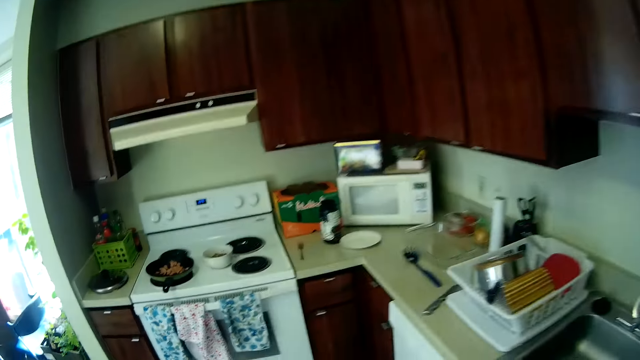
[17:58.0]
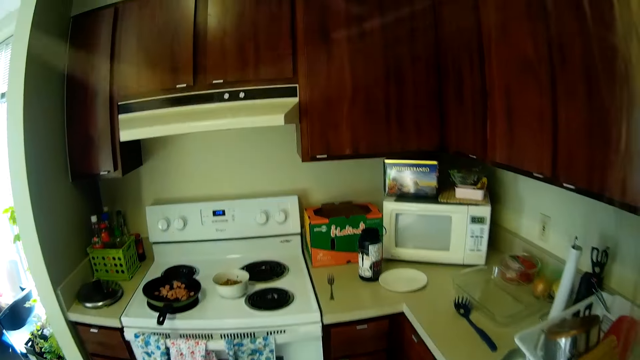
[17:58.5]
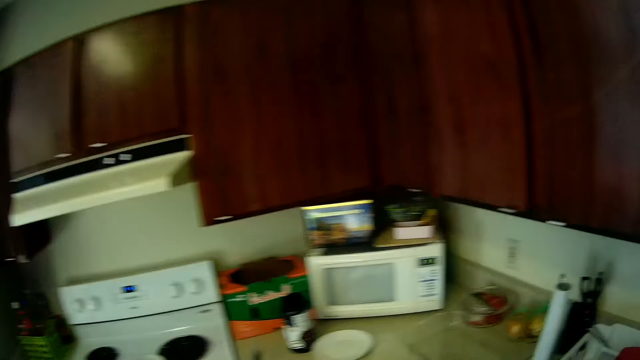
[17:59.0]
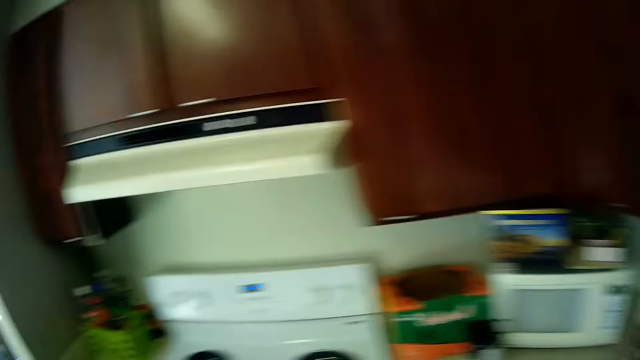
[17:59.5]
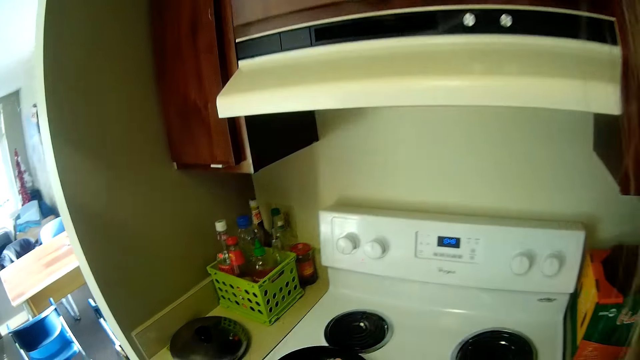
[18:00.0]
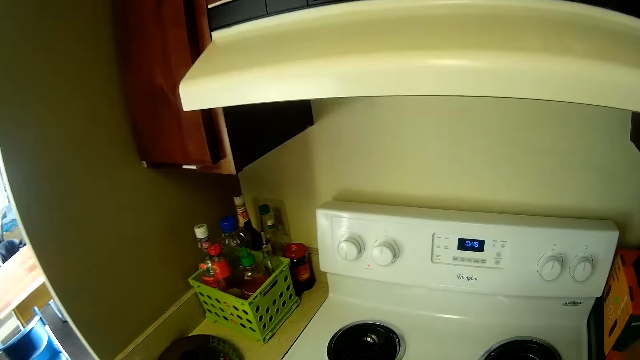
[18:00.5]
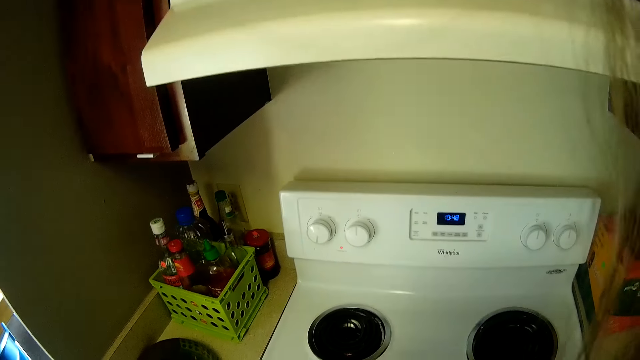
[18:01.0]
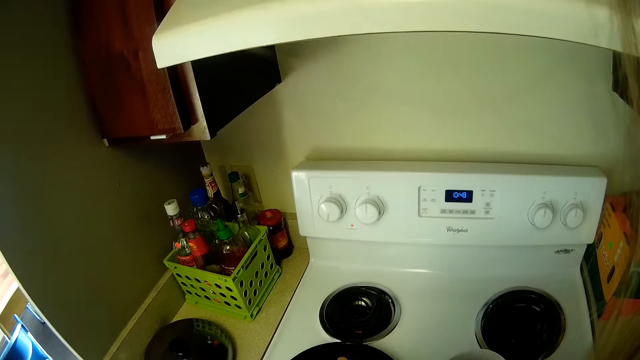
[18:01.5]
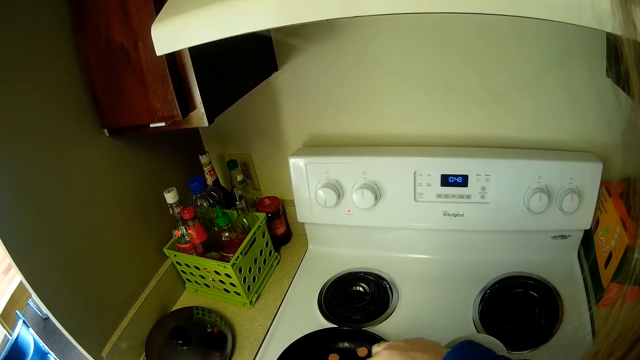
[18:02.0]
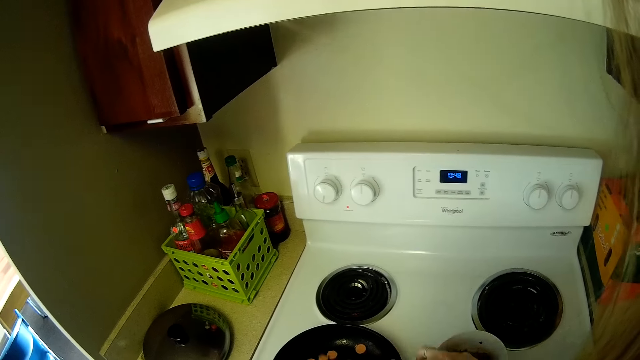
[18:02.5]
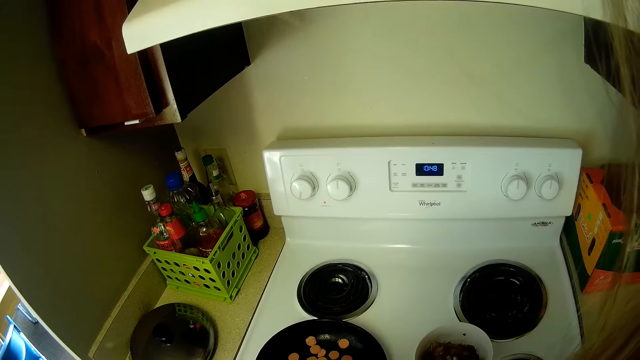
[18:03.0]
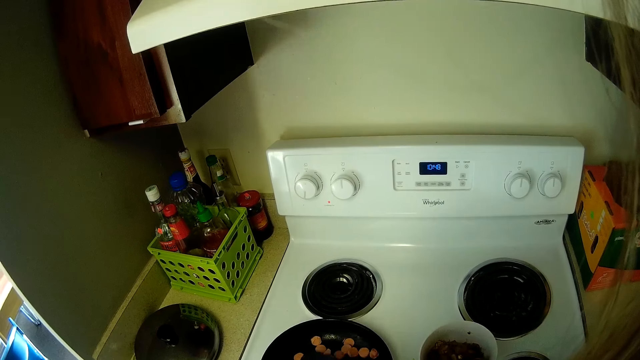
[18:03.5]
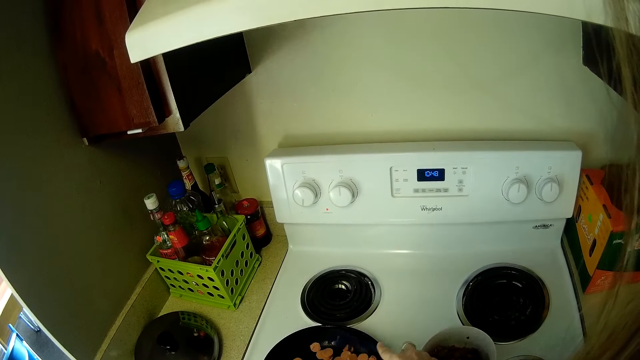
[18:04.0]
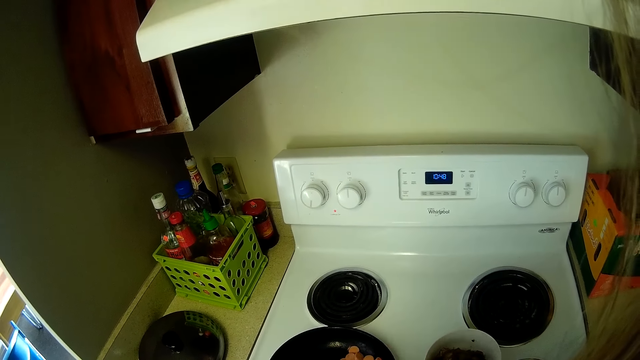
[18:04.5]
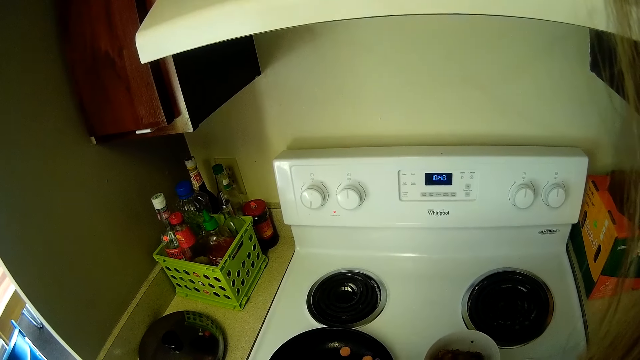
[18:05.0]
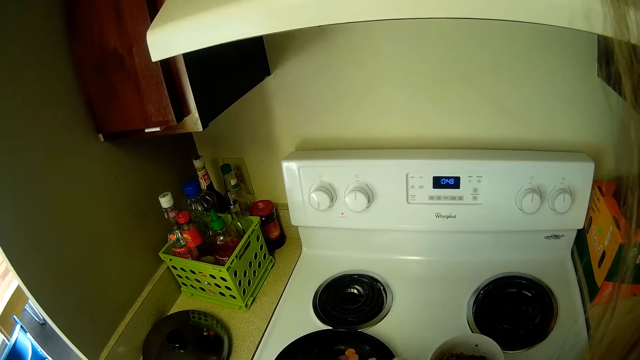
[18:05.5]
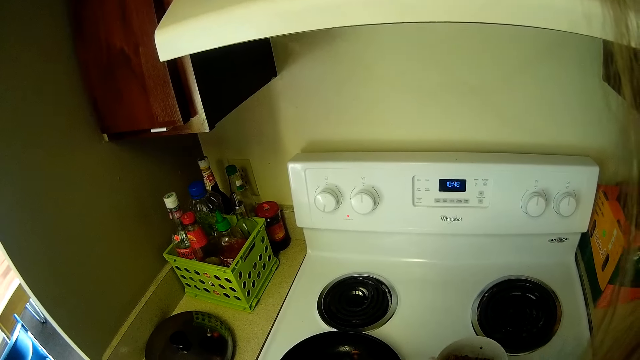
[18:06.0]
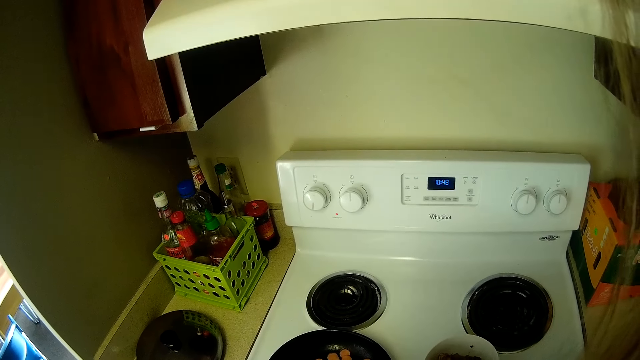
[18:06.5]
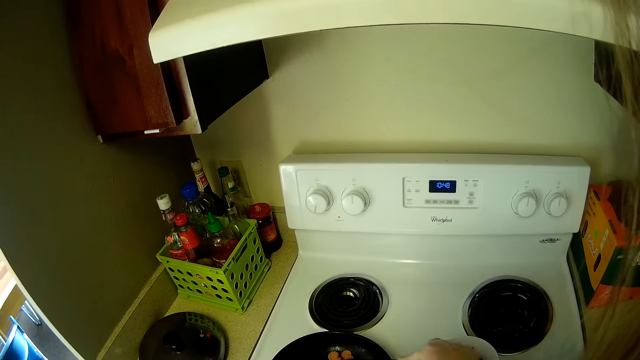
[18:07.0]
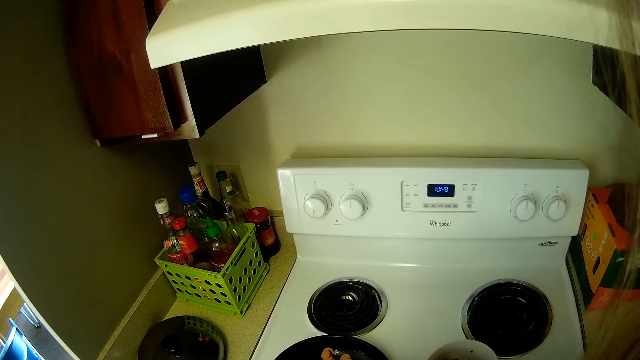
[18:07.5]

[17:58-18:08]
The camera wearer moves from the refrigerator to the gas cooker in the kitchen. They stand on the gas. They stir the food in the pot on the cooker with the spaghetti spoon.

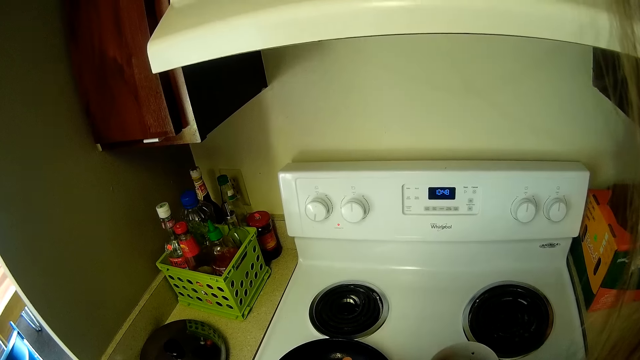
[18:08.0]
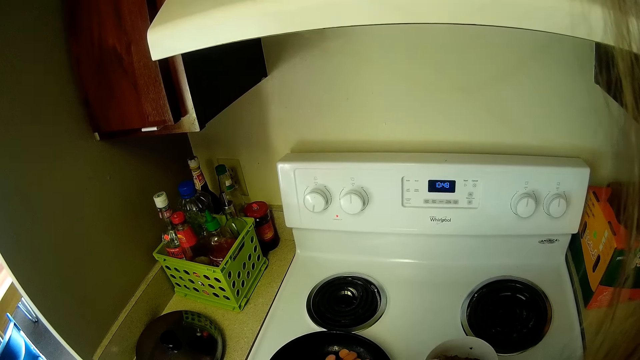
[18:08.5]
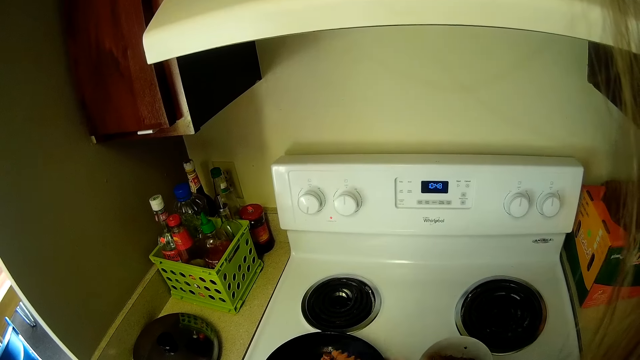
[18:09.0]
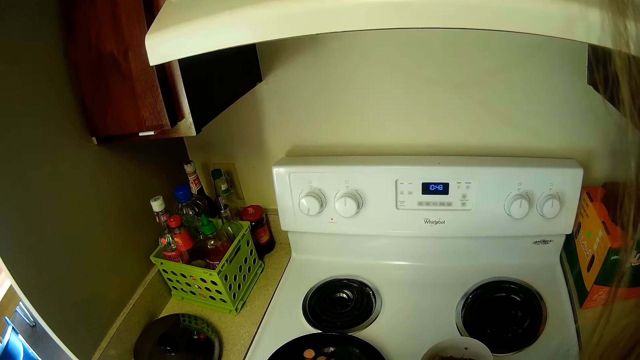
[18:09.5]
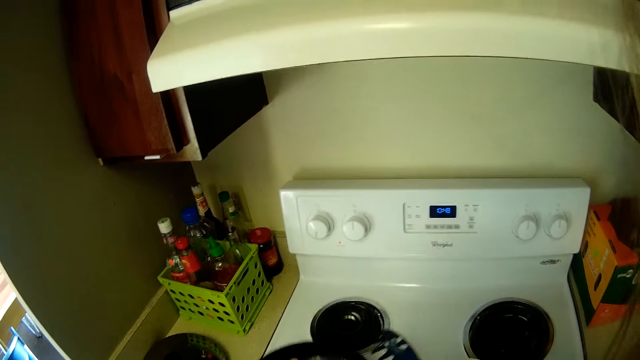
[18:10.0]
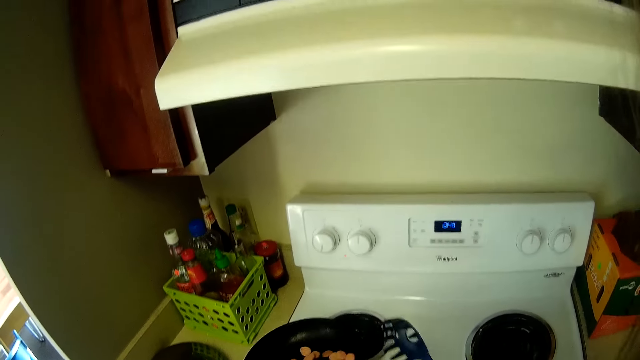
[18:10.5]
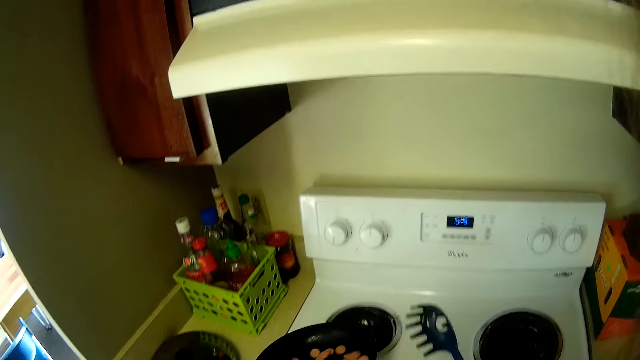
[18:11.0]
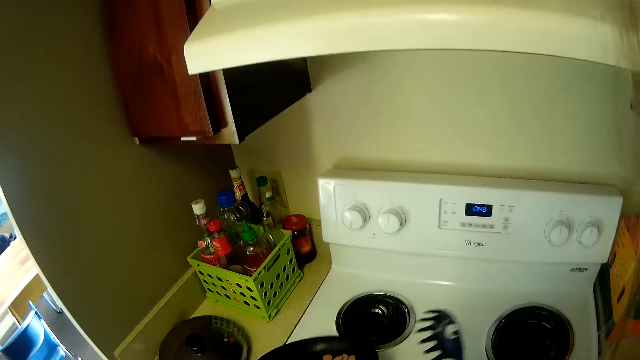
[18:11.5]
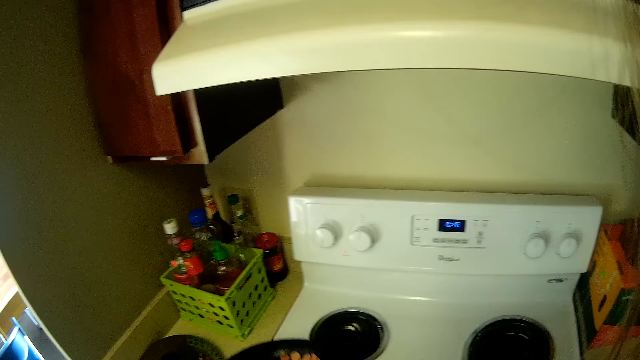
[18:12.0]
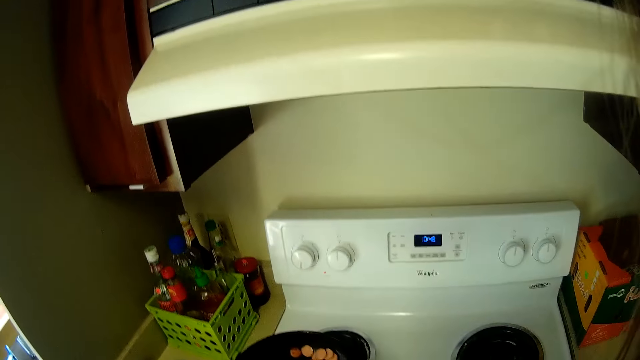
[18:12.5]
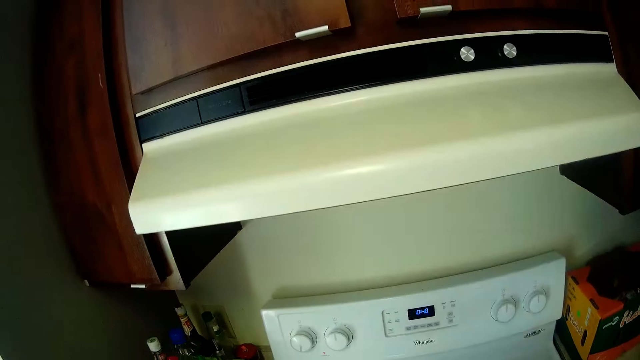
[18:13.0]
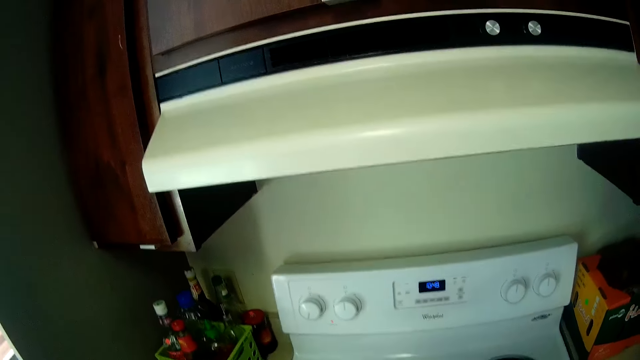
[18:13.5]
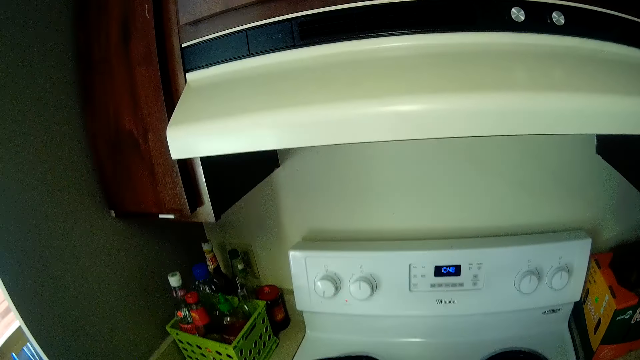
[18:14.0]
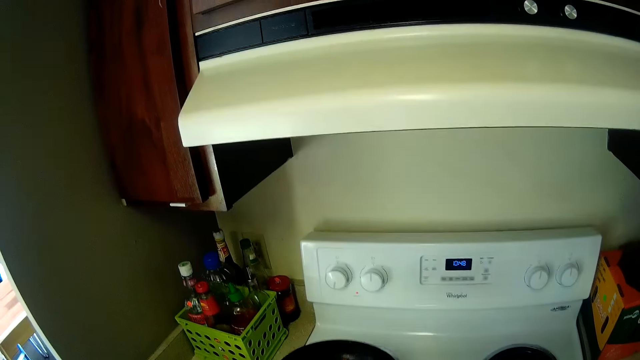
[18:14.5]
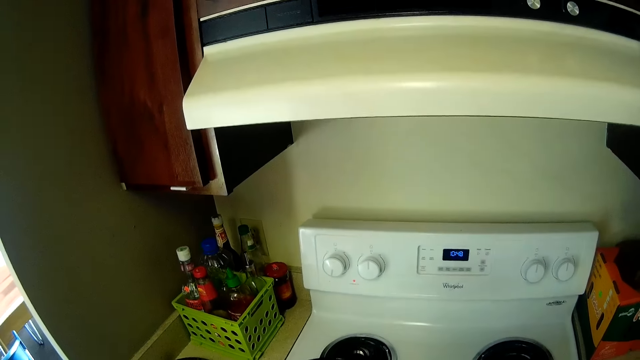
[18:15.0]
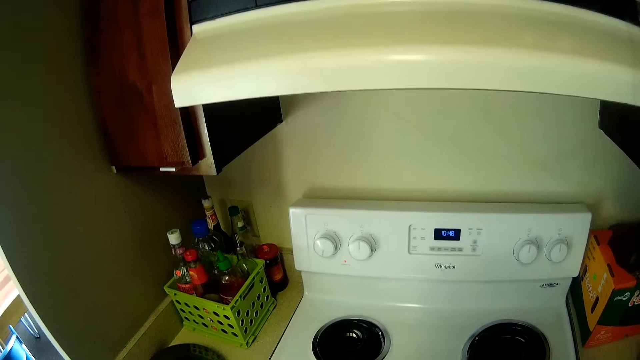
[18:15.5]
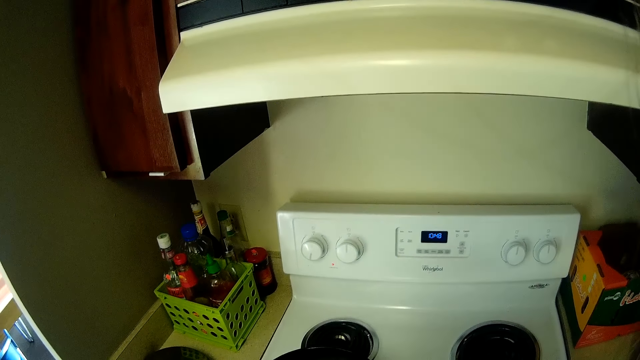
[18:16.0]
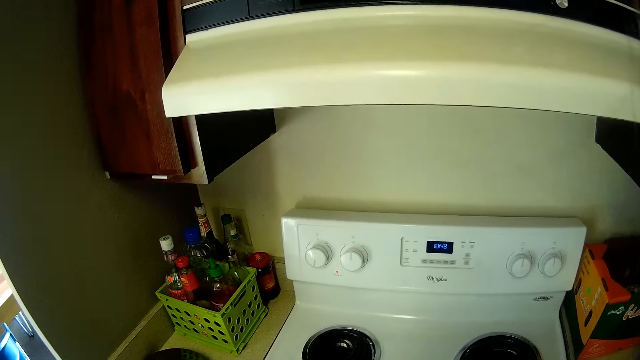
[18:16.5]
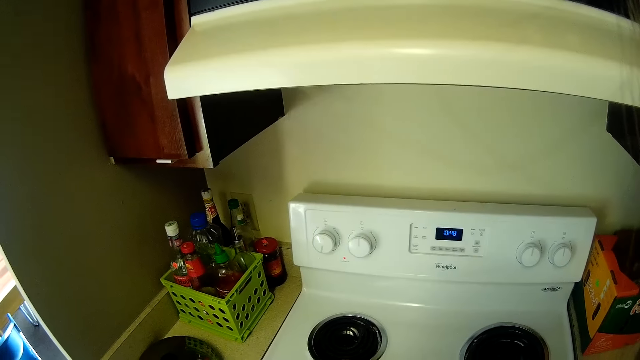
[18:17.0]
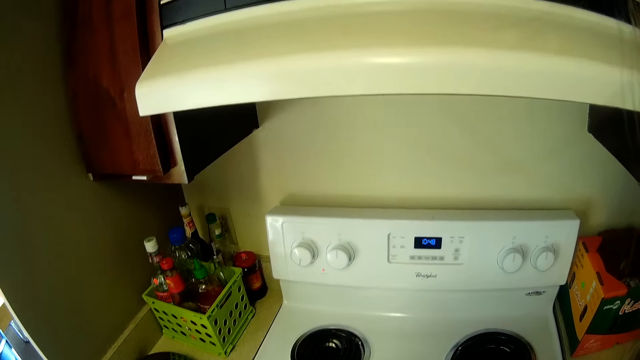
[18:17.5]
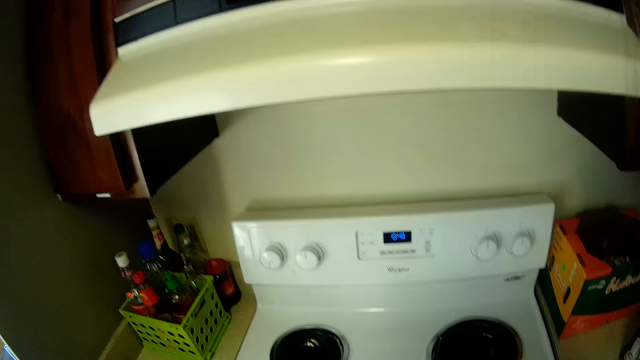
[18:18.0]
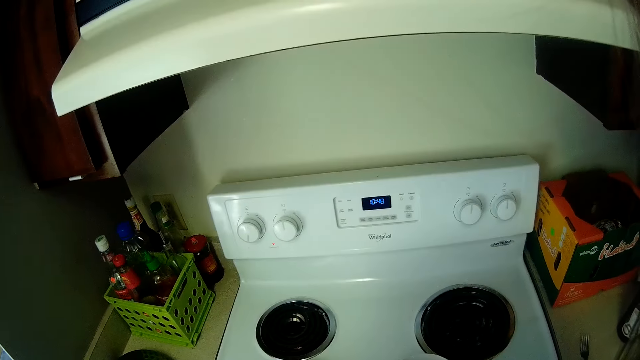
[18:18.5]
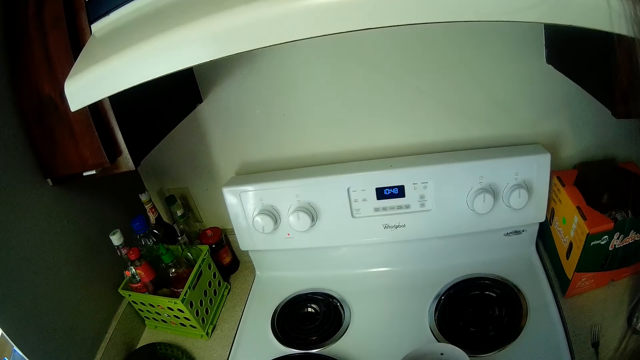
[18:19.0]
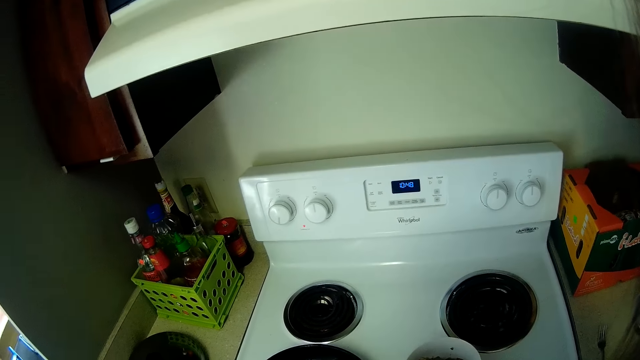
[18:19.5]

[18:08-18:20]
The camera wearer lifts up the pot from the cooker. They mix the food in the pot.
